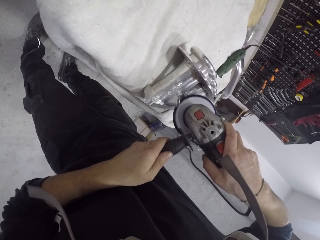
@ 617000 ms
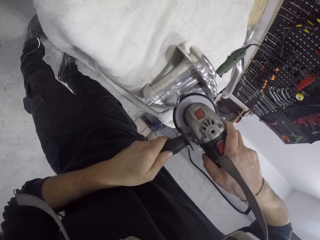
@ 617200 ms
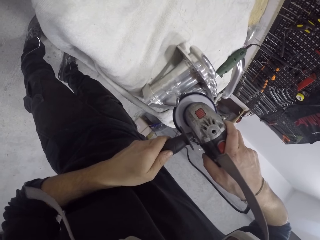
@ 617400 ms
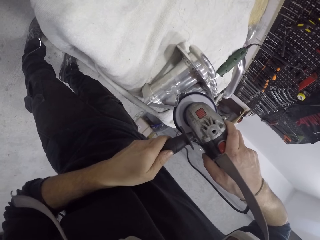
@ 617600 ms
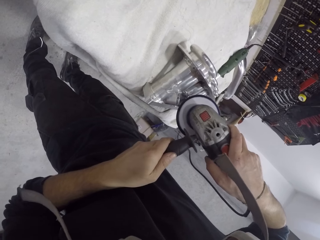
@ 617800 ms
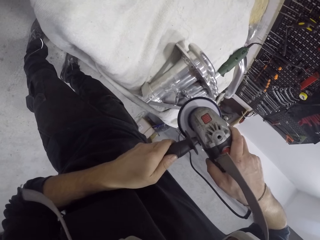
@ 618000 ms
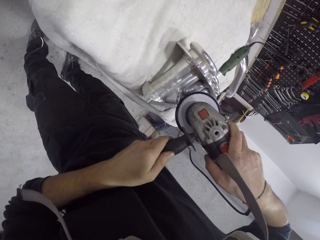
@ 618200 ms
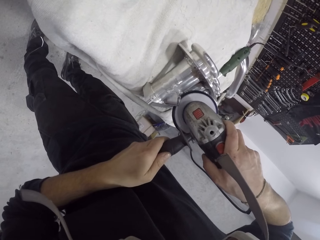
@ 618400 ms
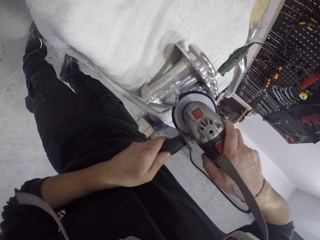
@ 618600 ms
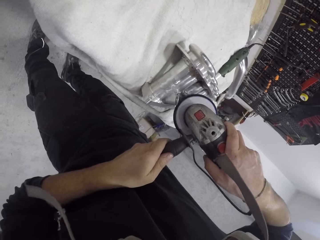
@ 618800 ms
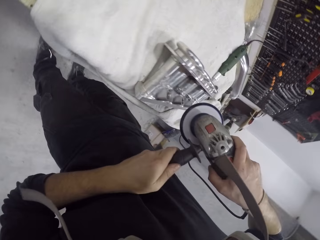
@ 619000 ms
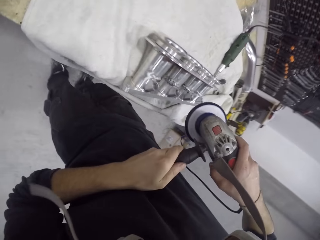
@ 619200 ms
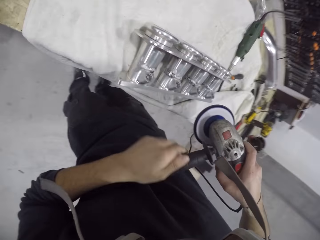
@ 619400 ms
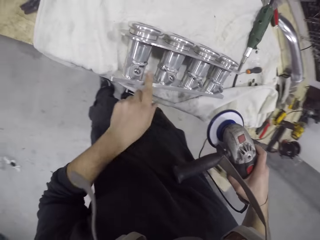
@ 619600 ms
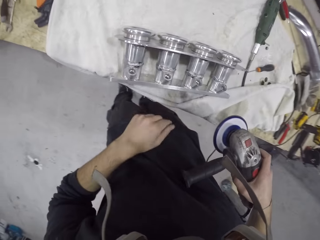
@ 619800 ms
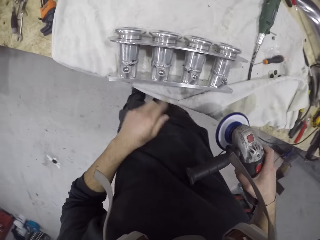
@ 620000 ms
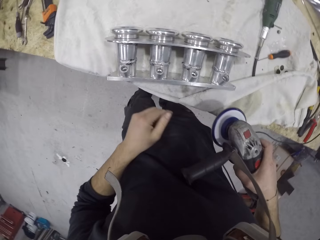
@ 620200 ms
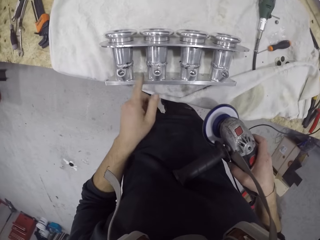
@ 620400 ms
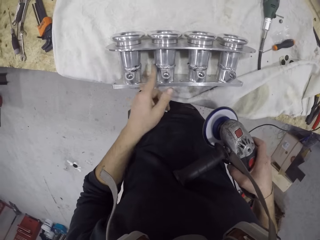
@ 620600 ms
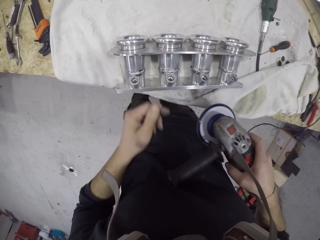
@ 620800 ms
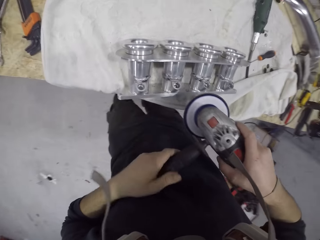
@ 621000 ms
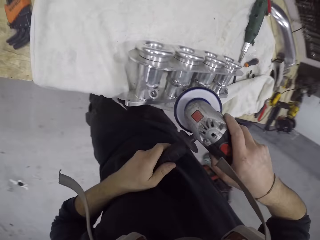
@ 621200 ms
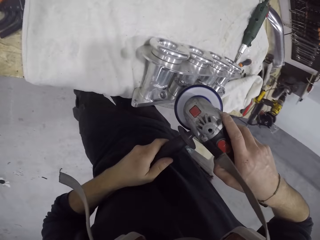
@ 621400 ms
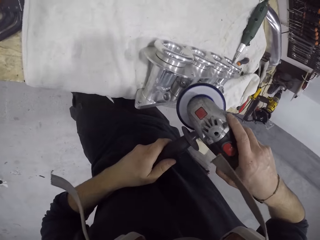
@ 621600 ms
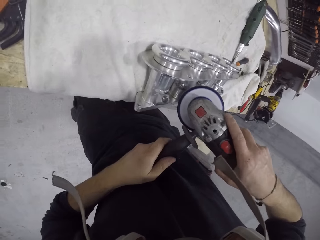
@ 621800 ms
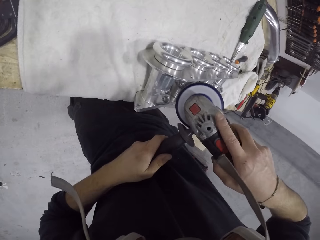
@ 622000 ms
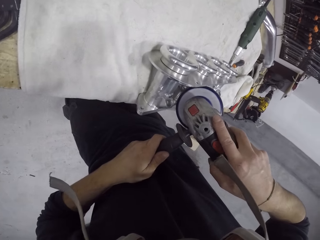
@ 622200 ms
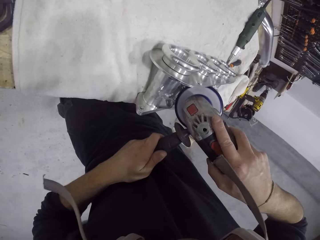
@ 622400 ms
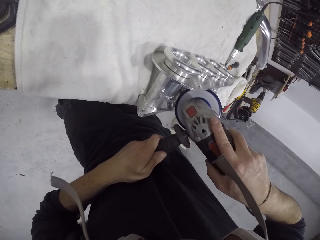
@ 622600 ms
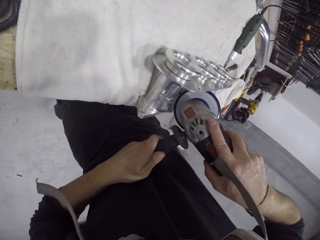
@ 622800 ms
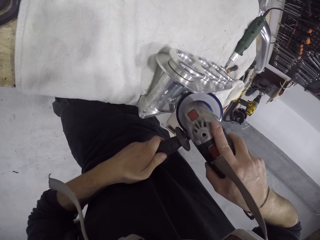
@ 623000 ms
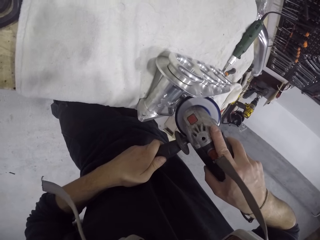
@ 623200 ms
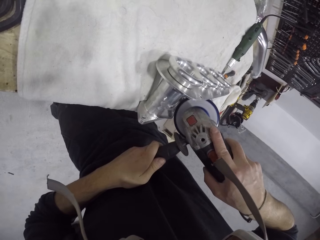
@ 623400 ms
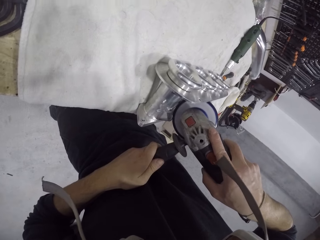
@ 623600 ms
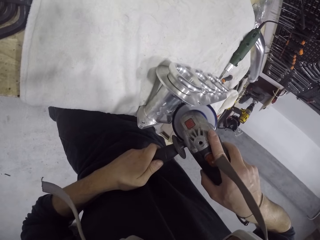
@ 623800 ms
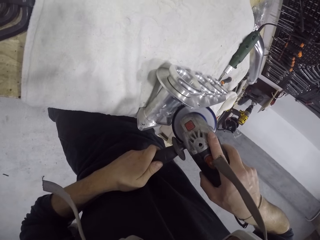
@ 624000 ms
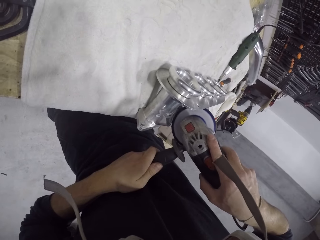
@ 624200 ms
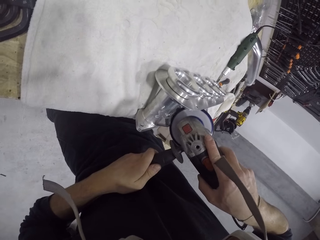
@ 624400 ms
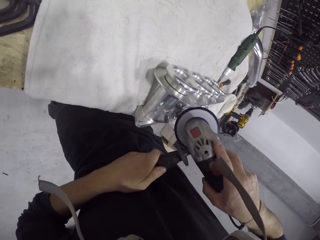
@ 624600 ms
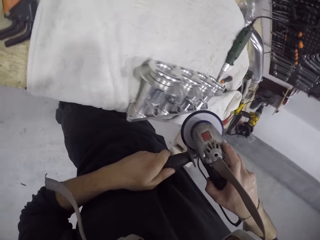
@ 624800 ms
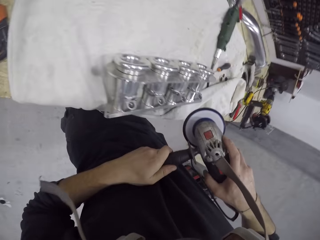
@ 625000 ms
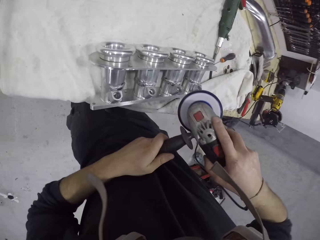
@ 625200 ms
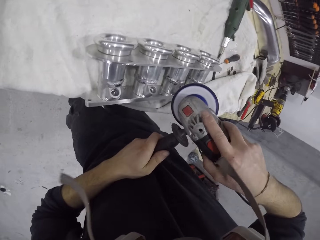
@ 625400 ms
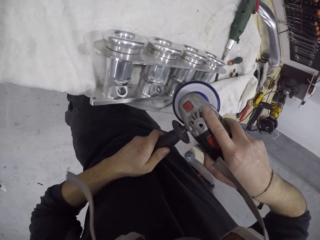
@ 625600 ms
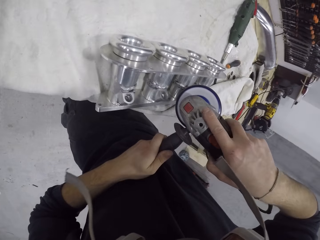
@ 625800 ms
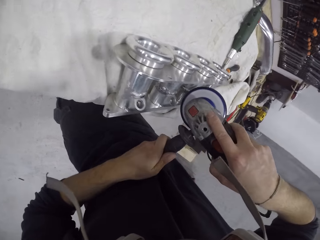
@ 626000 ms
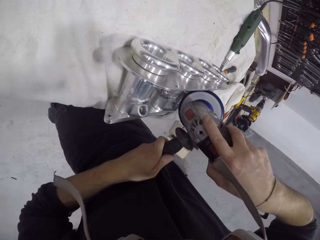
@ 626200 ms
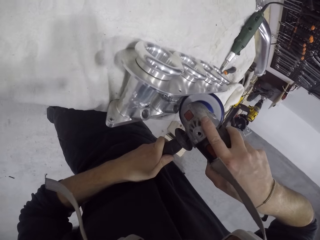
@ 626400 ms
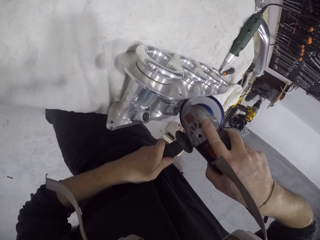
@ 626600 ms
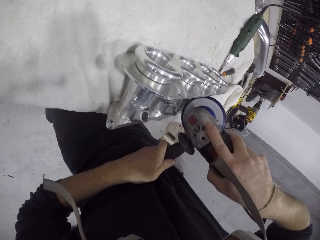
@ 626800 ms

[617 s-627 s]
The camera wearer wipes the inlet manifold on the table with his left hand. He smoothens the inlet manifold on the table with the angle grinder with both hands.

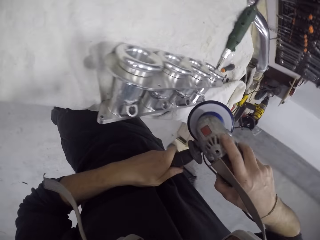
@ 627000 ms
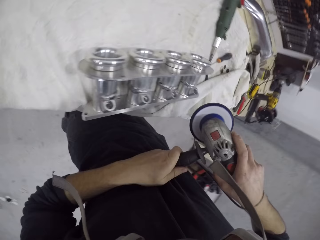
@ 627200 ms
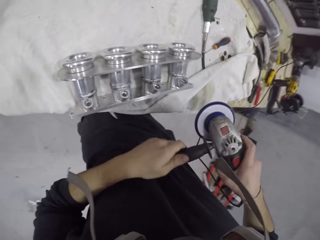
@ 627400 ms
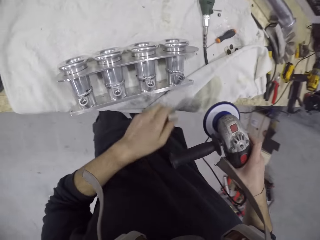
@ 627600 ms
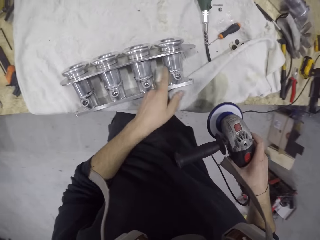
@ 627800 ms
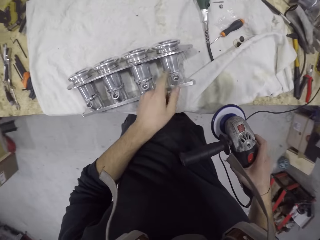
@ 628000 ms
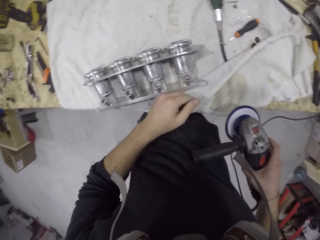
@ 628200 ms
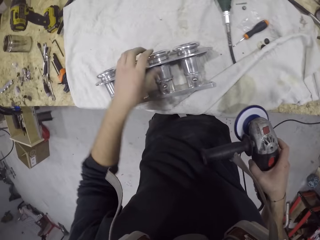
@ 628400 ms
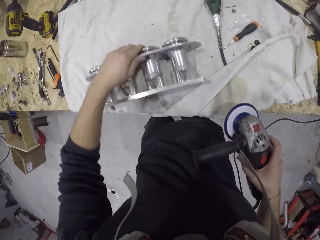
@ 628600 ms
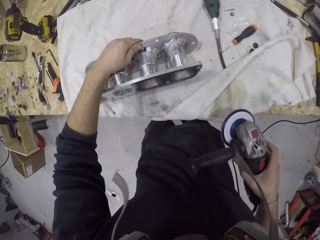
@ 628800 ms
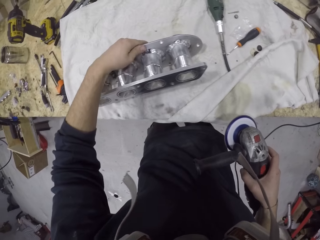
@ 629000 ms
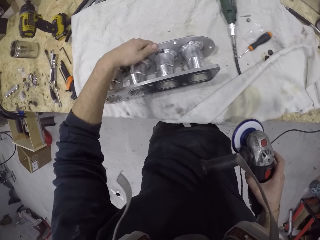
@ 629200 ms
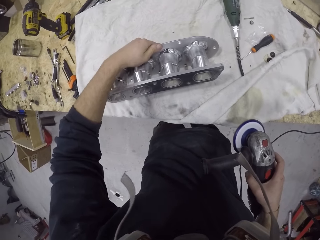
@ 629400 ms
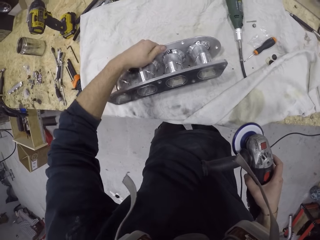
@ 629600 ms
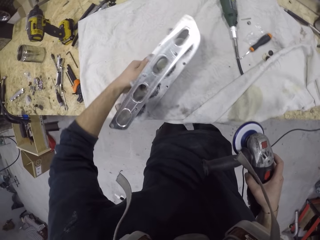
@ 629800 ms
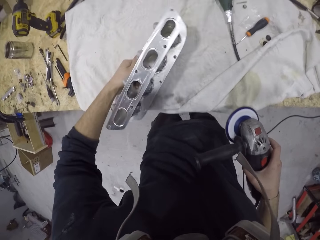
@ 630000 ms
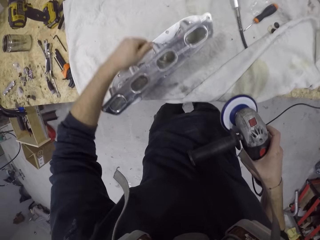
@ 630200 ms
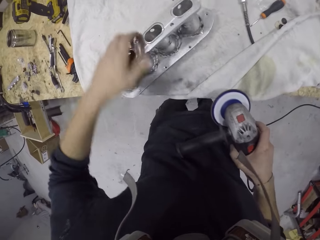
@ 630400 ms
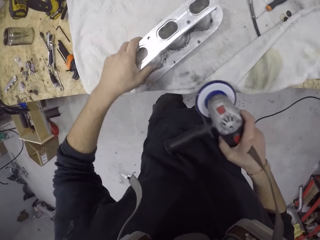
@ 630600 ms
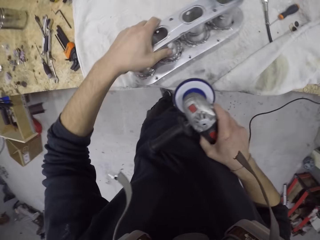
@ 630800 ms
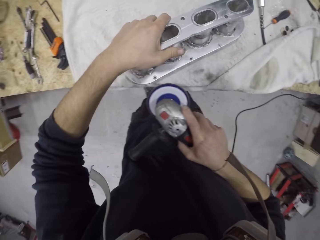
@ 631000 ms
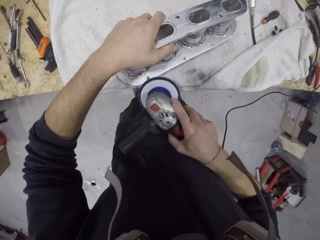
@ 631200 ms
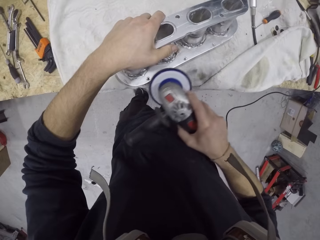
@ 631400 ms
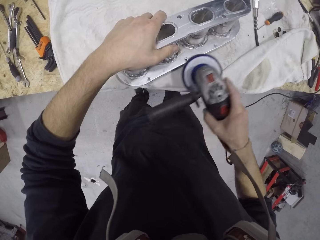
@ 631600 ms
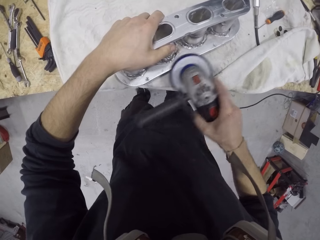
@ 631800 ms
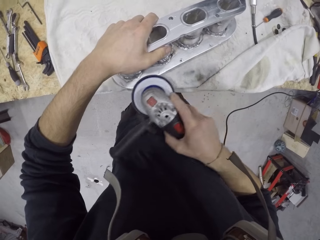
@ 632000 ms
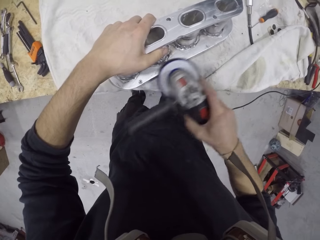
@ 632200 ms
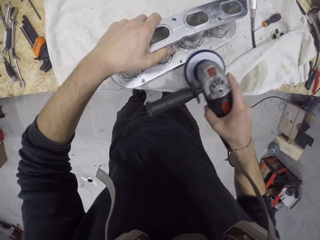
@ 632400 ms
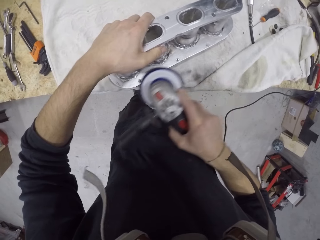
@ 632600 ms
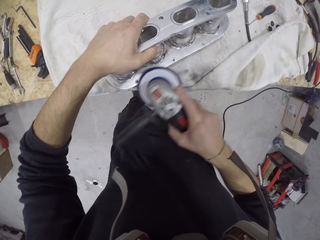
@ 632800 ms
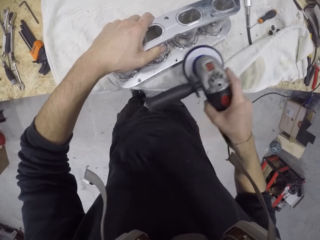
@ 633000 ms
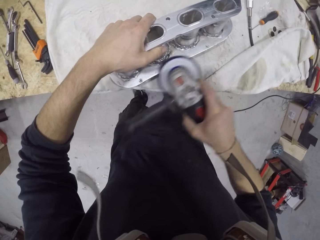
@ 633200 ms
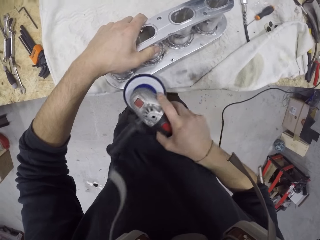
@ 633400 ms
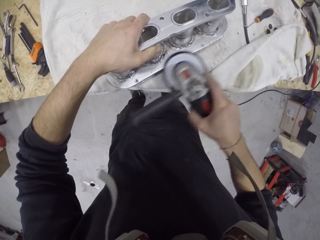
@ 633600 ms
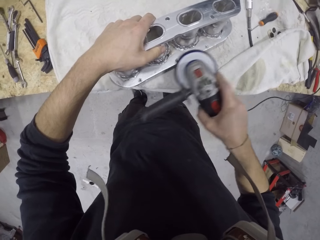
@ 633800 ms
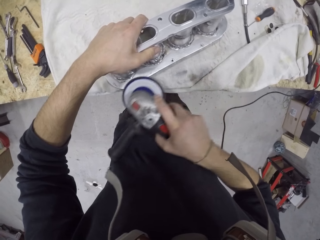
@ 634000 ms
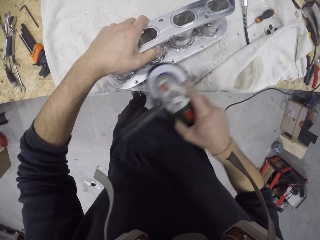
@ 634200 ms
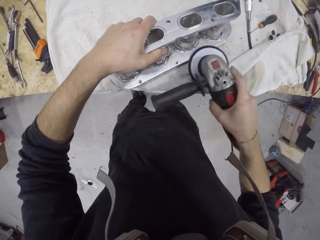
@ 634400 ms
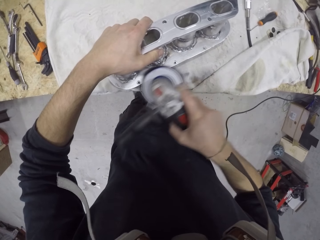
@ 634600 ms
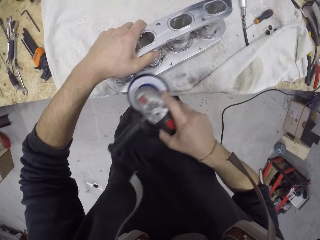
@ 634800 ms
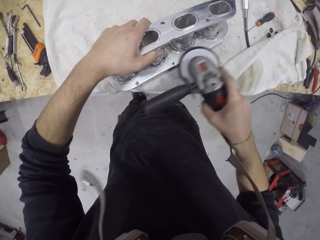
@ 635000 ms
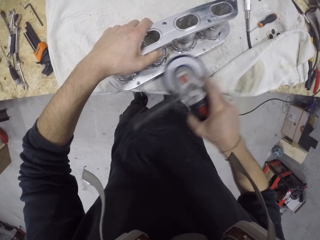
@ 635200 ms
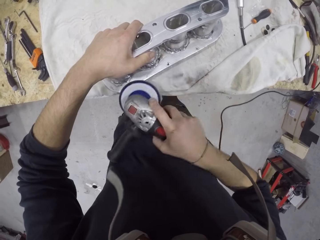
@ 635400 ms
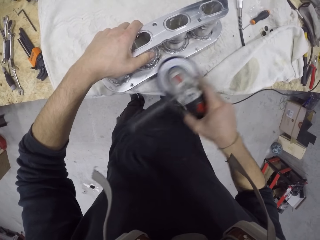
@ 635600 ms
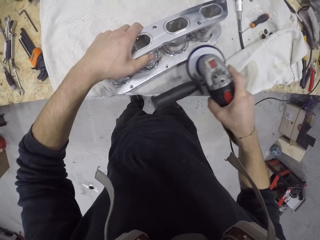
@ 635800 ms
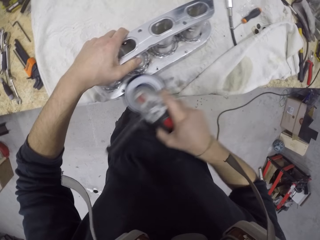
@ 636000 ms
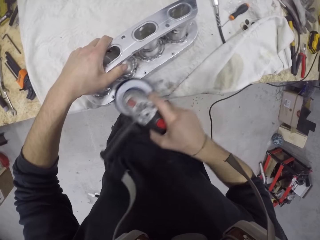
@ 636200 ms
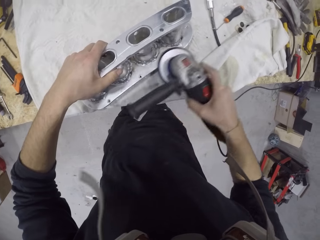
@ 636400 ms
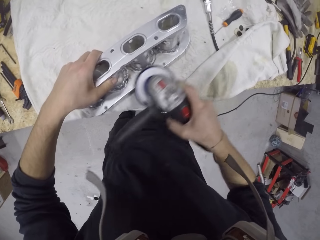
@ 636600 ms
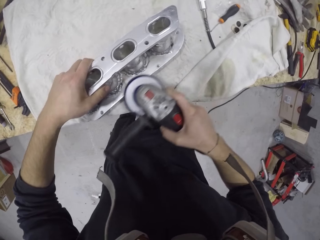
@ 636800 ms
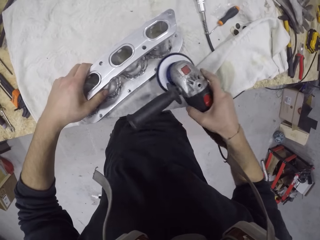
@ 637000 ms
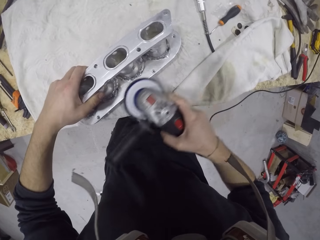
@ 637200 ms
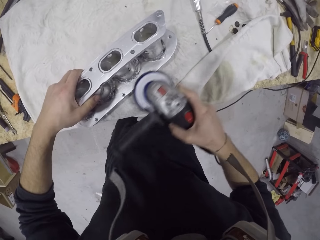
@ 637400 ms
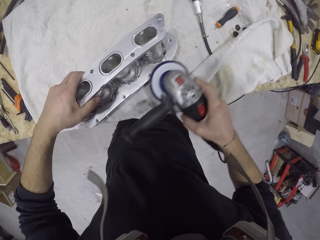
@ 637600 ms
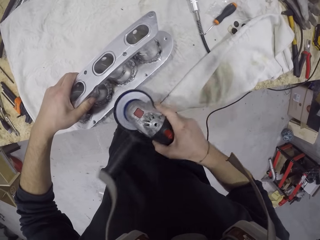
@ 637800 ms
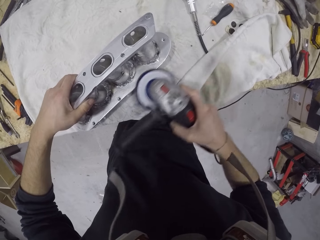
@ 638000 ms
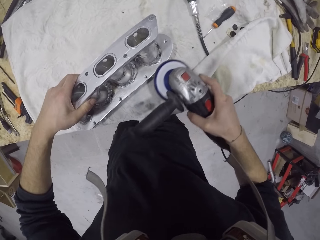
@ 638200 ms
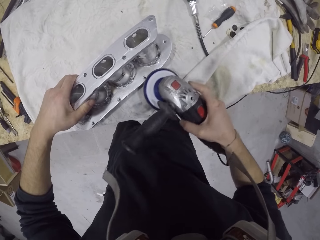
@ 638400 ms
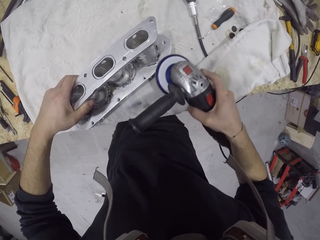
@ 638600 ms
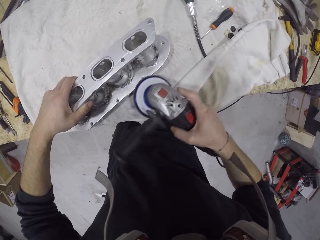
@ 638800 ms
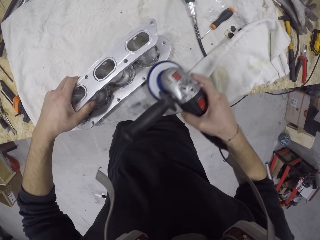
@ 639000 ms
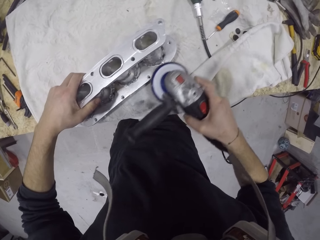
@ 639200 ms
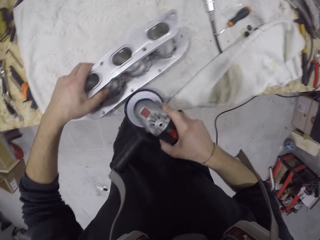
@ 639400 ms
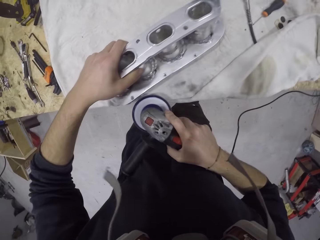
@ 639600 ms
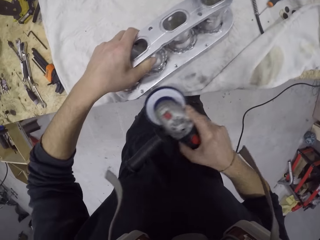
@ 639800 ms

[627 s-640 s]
The camera wearer wipes the inlet manifold on the table with his left hand. He turns the inlet manifold on the table with his left hand. He holds the inlet manifold on the table with his left hand. He smoothens the inlet manifold on the table with the angle grinder with his right hand.
